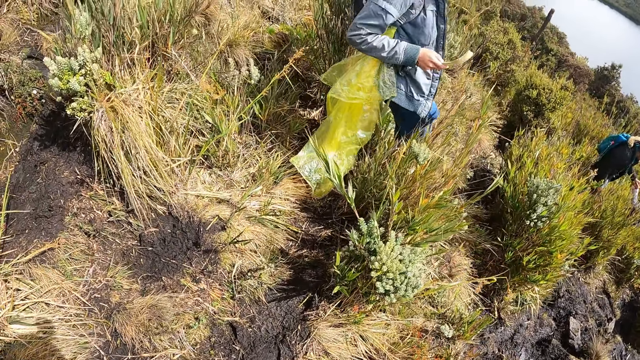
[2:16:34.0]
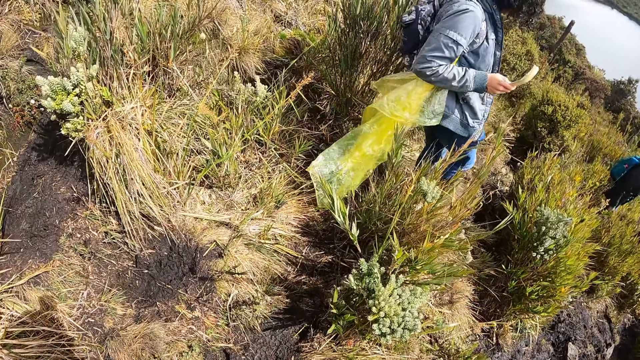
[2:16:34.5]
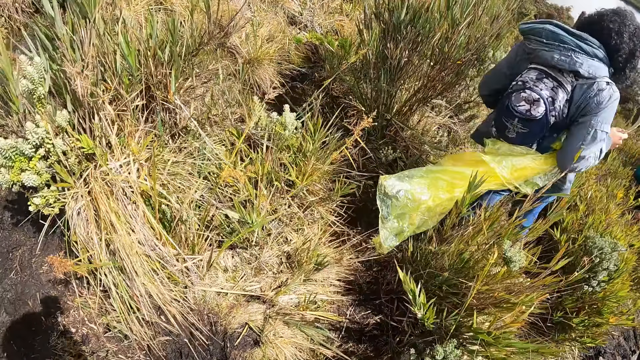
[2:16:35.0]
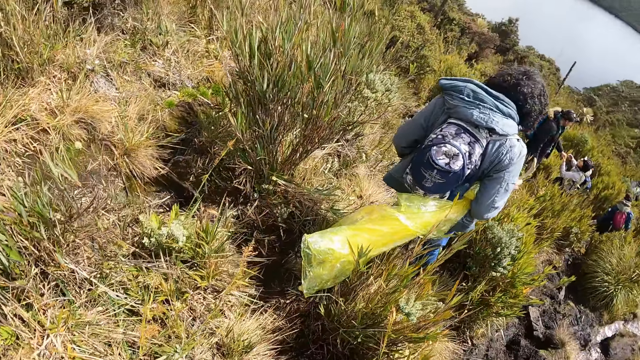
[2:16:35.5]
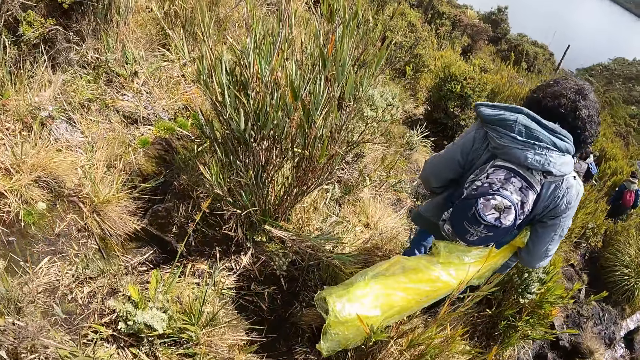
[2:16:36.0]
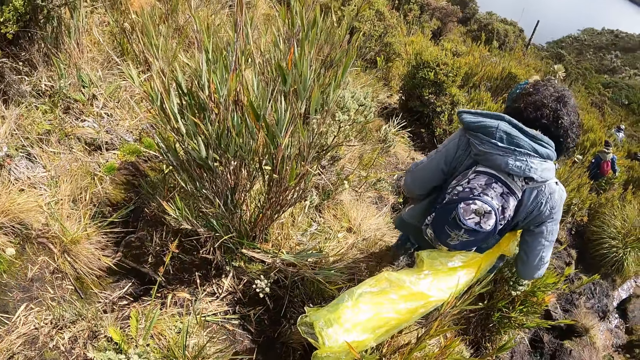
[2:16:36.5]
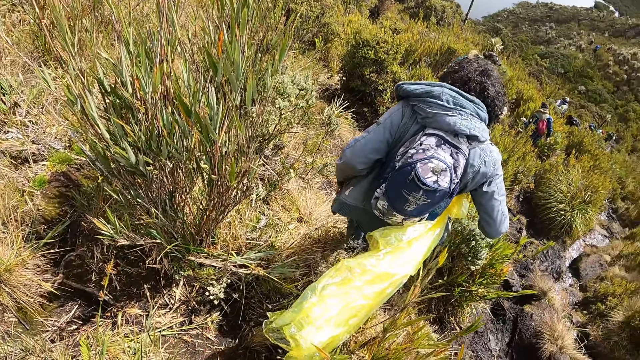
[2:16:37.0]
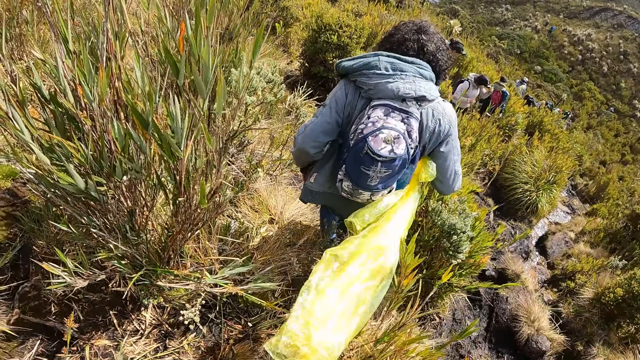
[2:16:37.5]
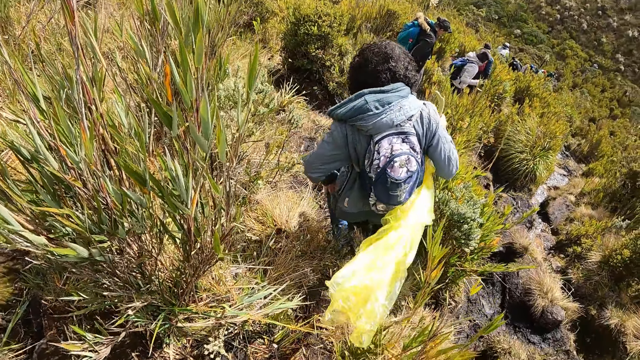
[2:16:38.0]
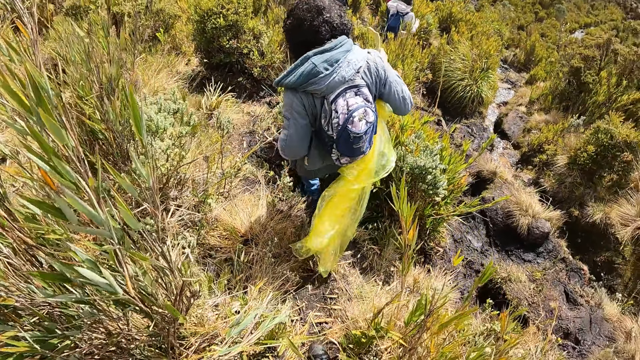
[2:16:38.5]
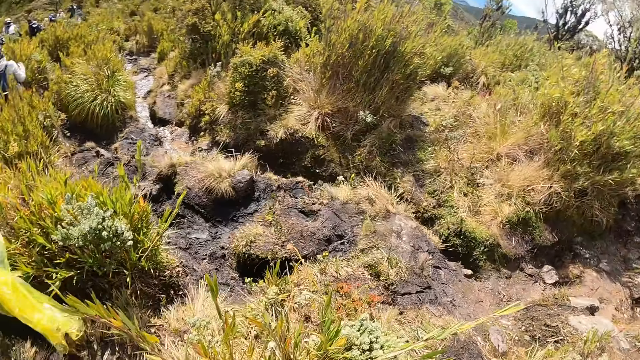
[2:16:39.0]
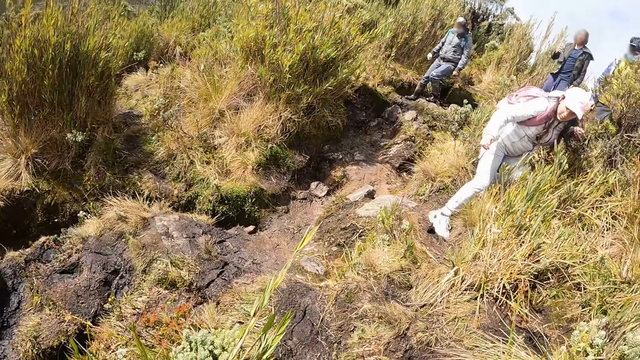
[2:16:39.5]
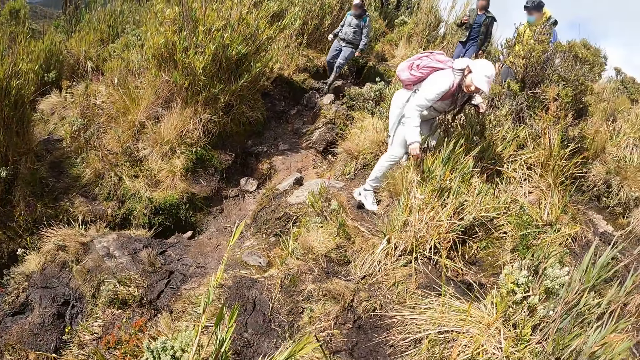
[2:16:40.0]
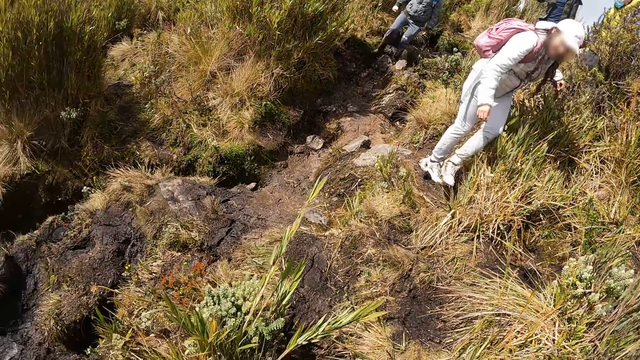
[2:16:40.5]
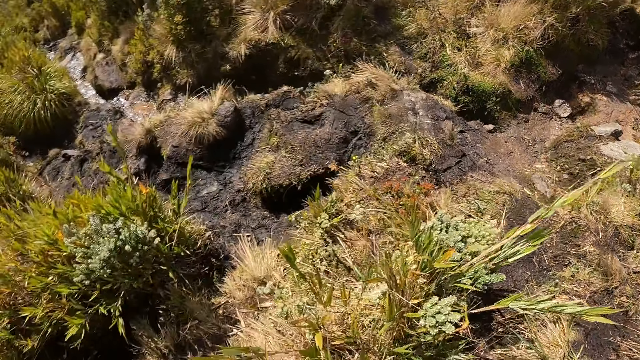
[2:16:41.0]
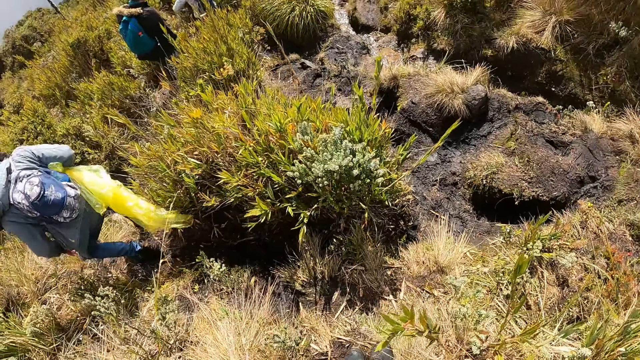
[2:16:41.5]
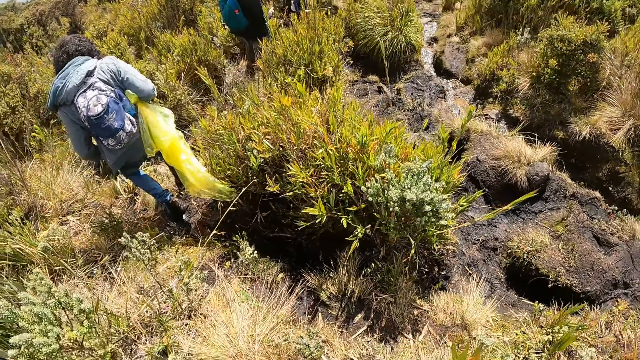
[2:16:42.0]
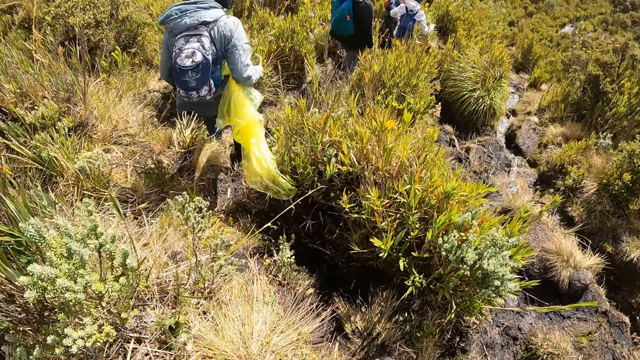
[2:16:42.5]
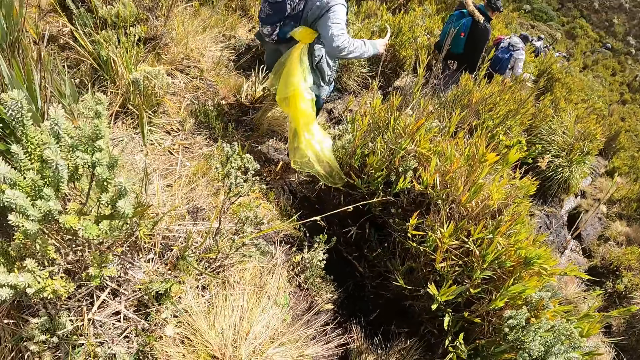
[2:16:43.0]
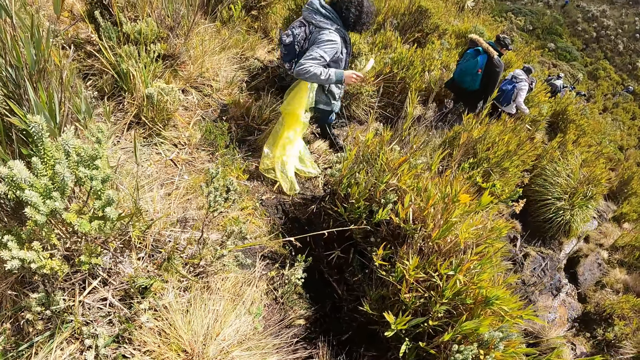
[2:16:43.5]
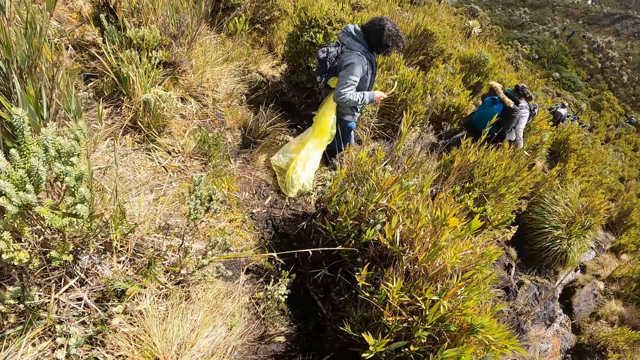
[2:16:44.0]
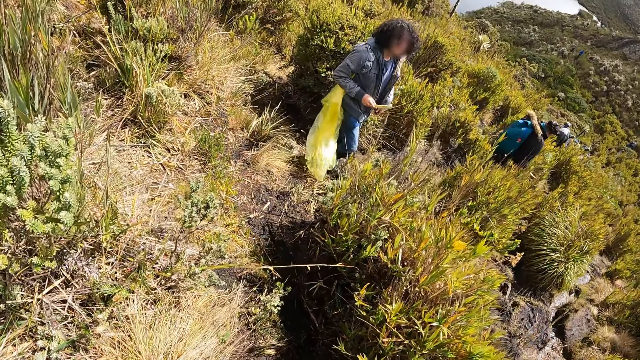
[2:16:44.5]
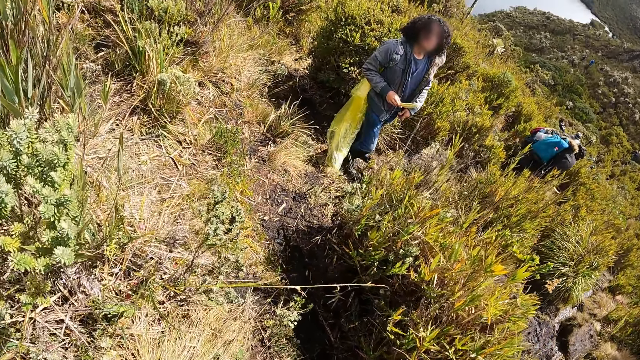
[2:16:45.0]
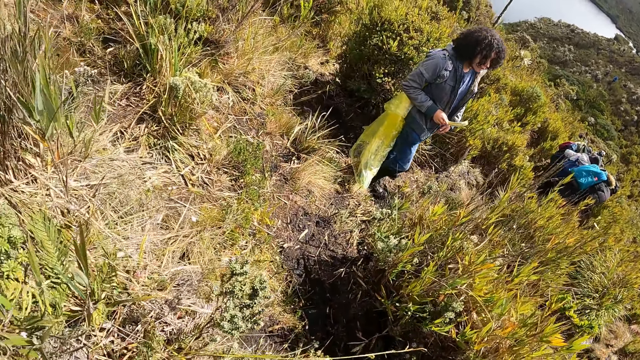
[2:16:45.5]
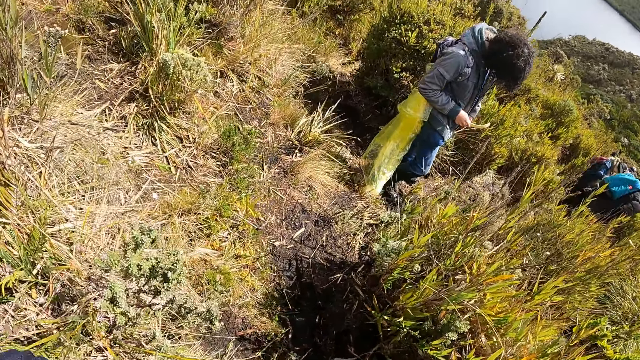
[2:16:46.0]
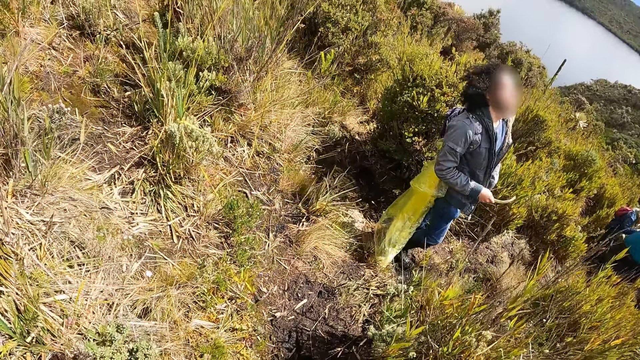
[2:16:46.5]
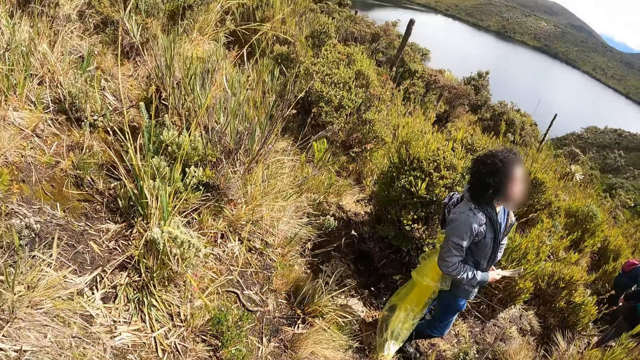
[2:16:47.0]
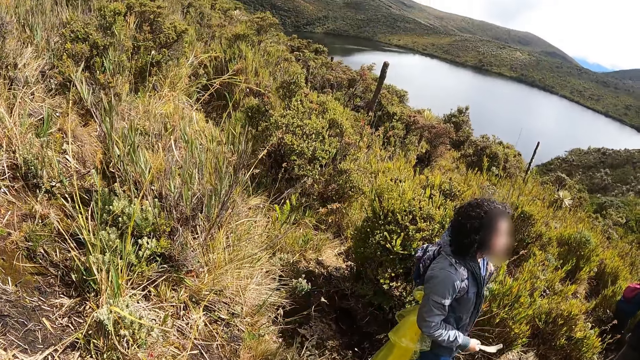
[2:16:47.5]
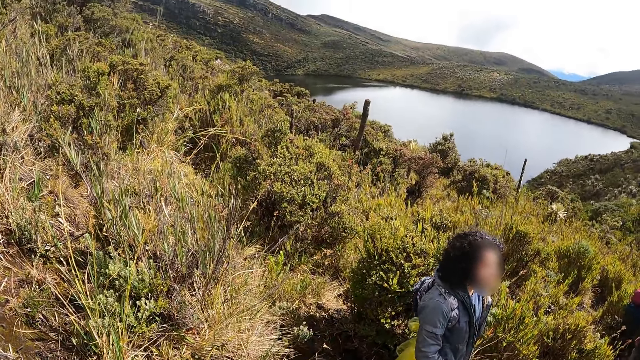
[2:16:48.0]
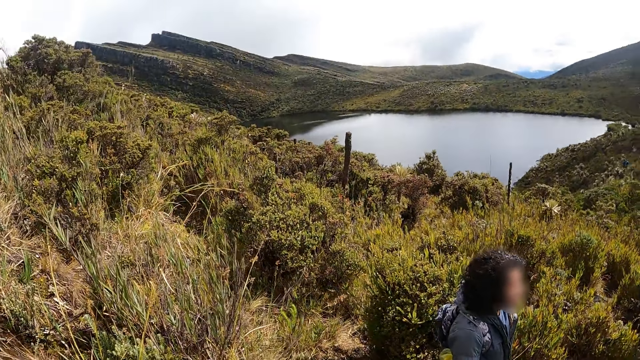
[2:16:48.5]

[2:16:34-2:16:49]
The camera wearer looks at the people. A woman walks down the mountain. The camera wearer looks around the mountain. A man walks down the mountain. A person looks at another person. The man talks to the camera wearer.

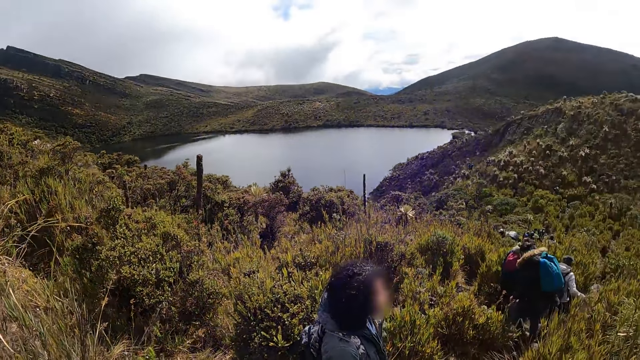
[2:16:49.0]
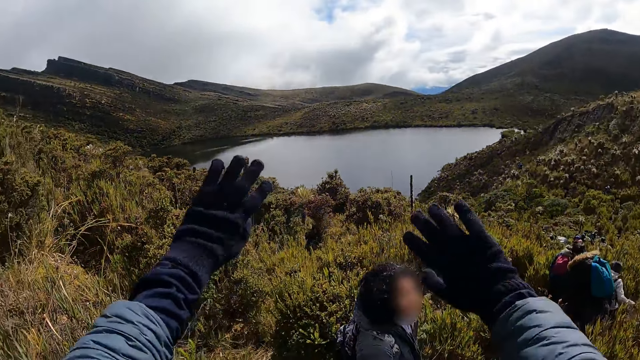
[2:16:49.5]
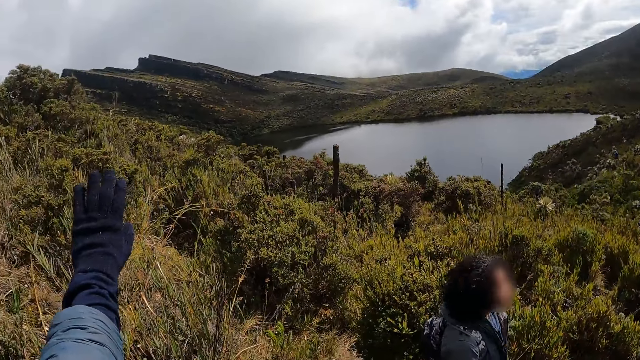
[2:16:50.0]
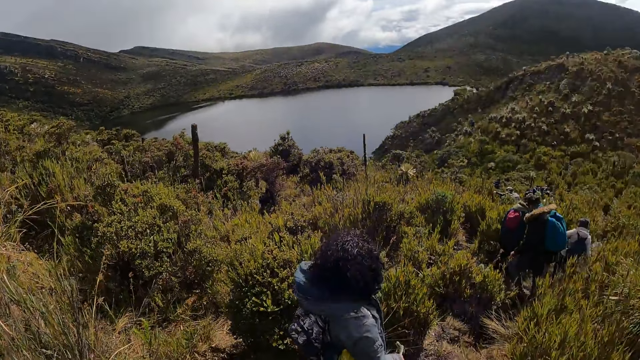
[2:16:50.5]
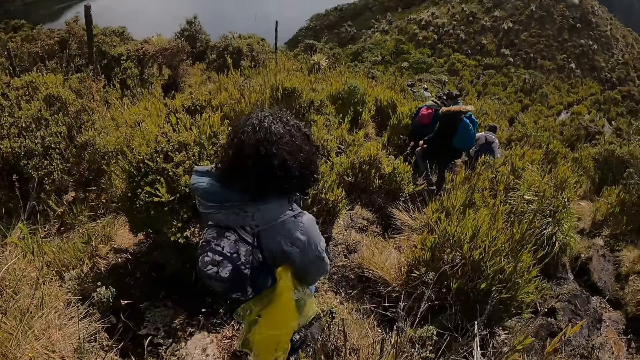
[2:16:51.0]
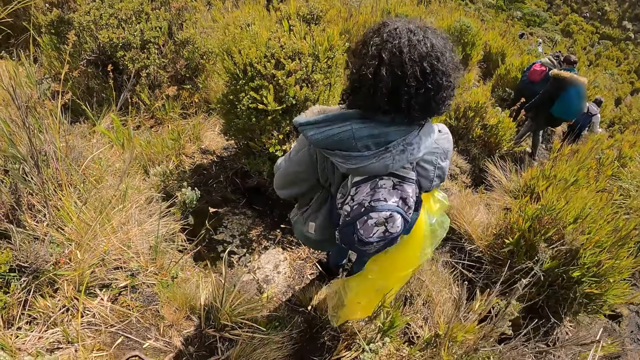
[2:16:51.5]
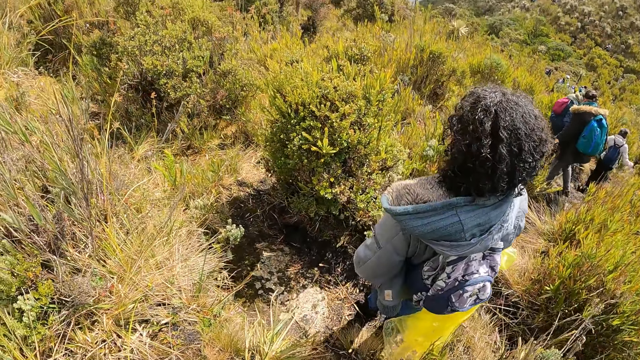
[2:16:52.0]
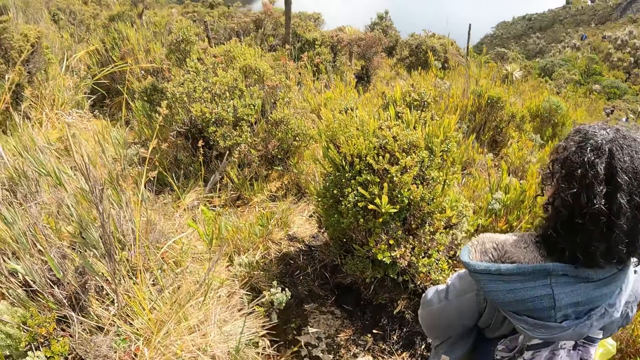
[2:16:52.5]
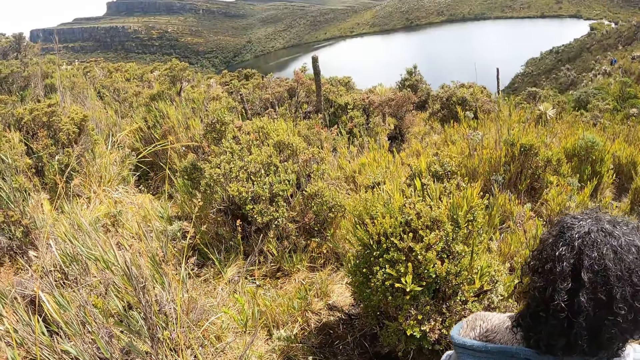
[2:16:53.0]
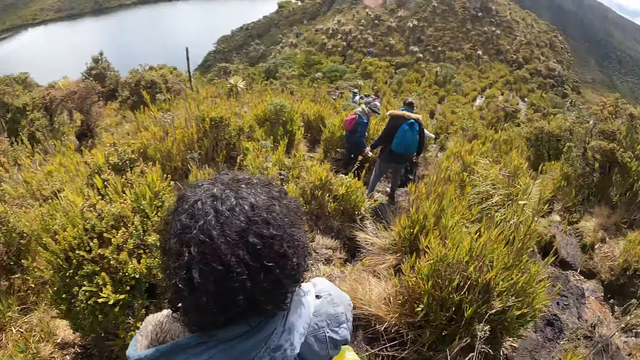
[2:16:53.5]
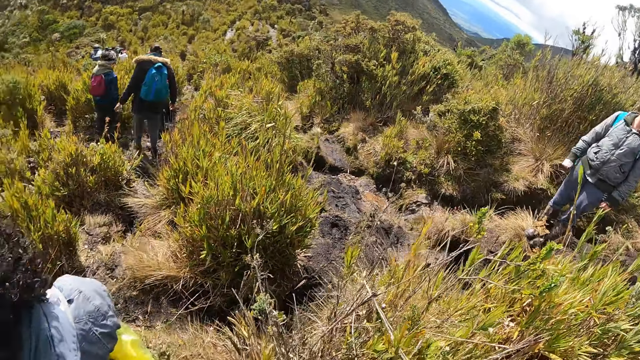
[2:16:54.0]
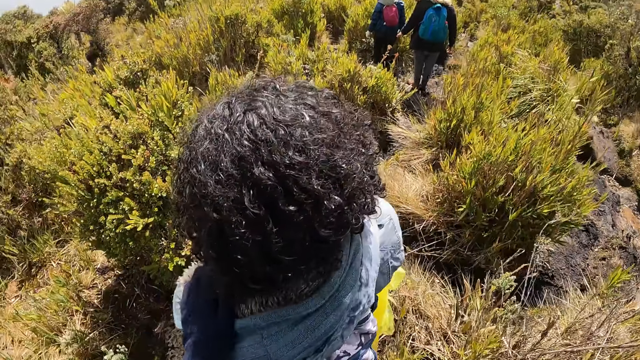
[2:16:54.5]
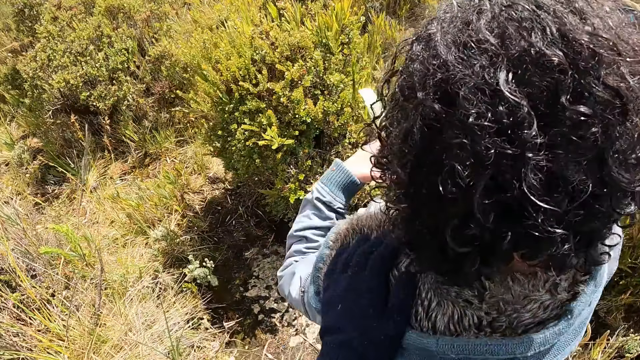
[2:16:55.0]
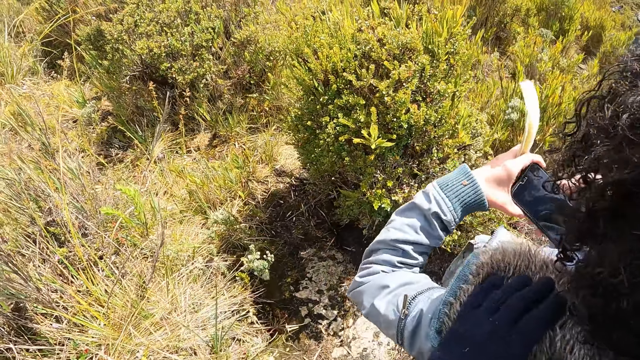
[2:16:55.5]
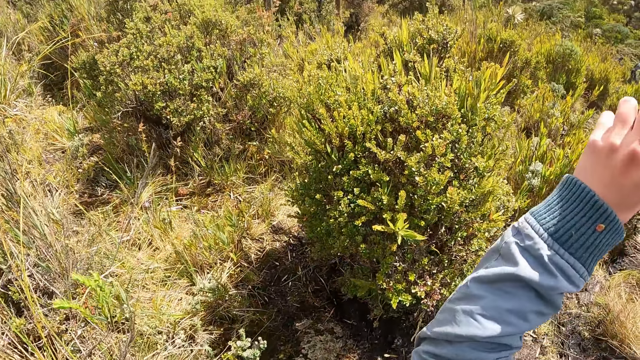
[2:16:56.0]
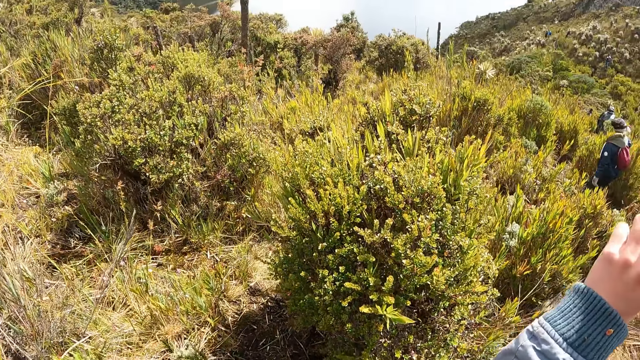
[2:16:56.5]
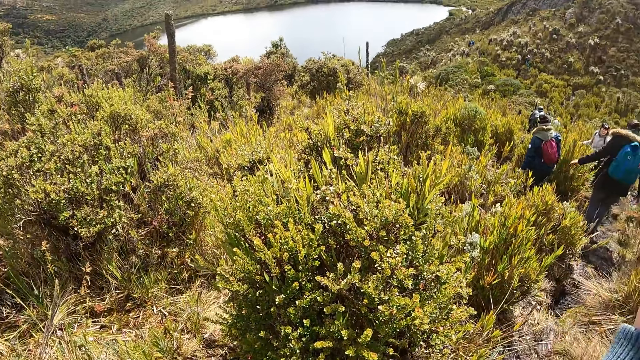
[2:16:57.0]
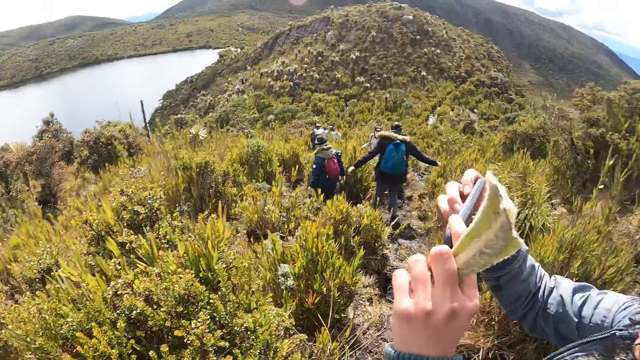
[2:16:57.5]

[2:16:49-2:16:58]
The camera wearer lifts up the hand. They talk to a man and swing the hands. They look around the mountain. The man holds a phone and lifts up the phone.
